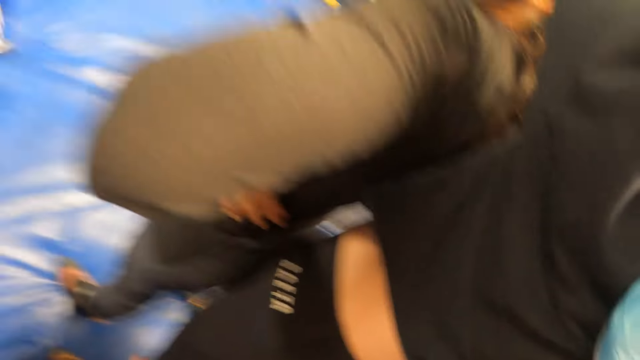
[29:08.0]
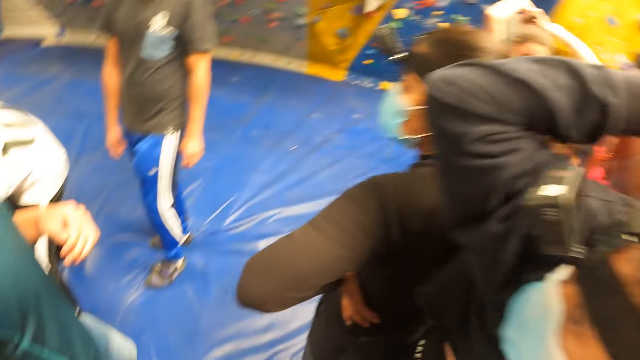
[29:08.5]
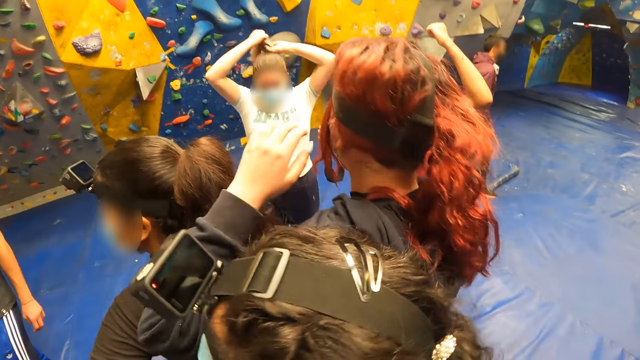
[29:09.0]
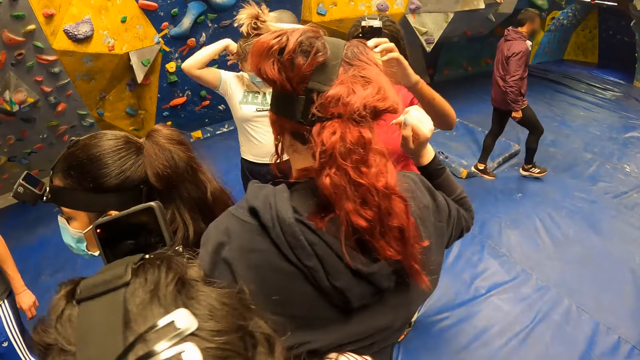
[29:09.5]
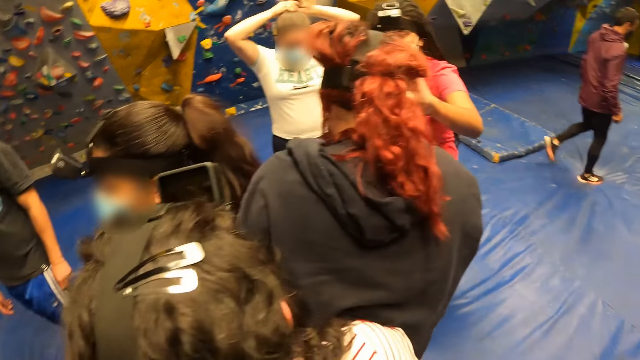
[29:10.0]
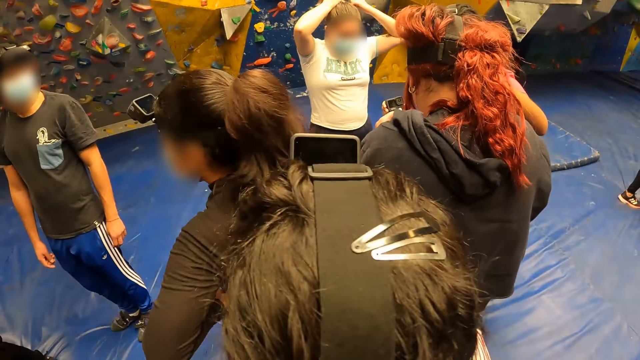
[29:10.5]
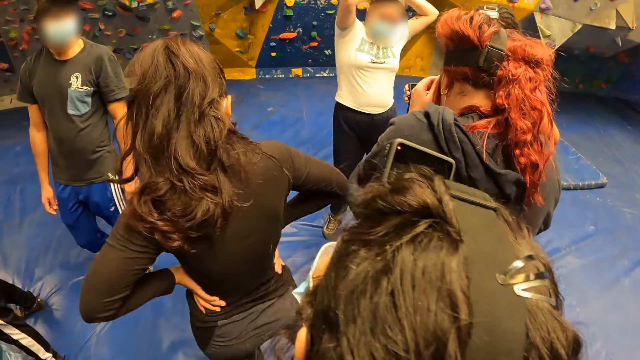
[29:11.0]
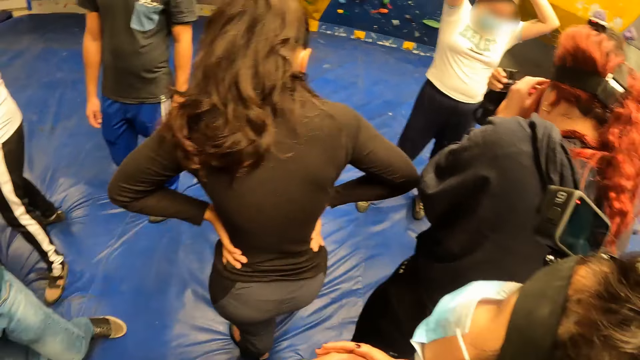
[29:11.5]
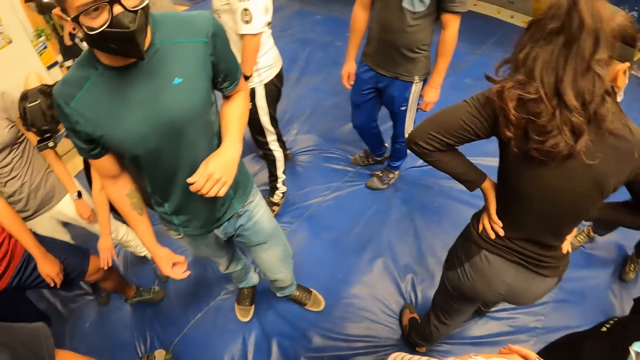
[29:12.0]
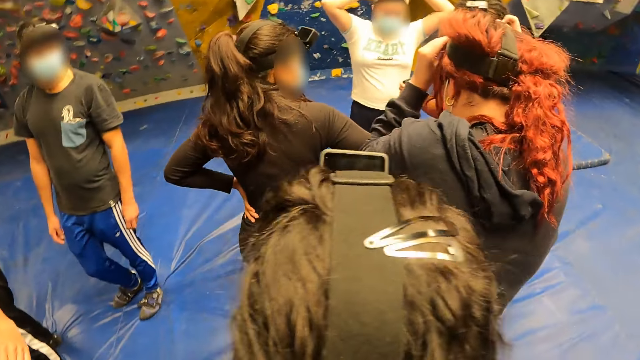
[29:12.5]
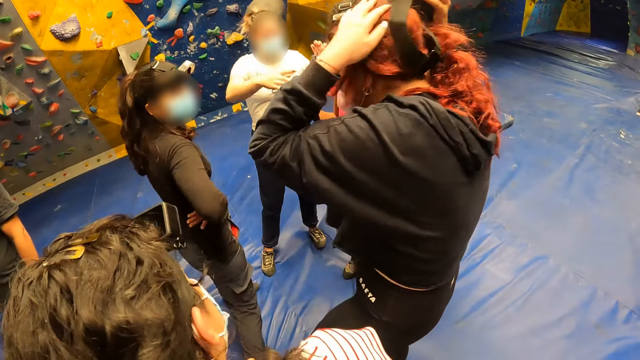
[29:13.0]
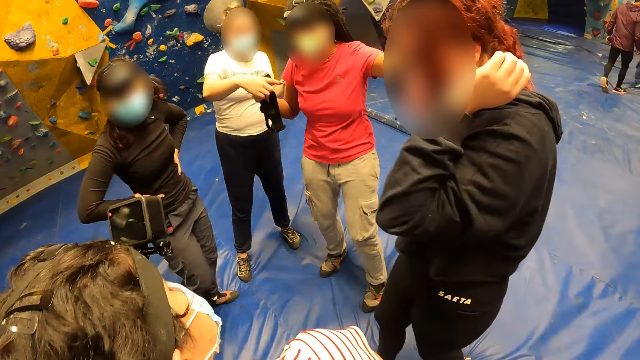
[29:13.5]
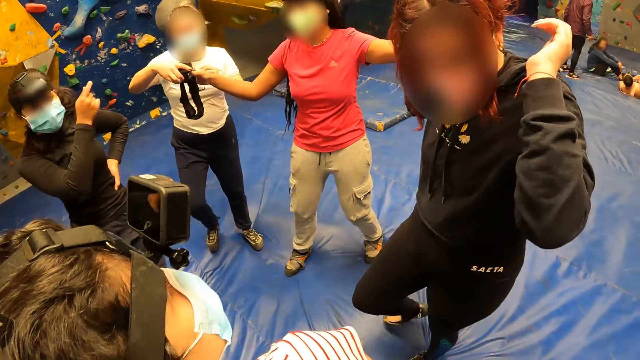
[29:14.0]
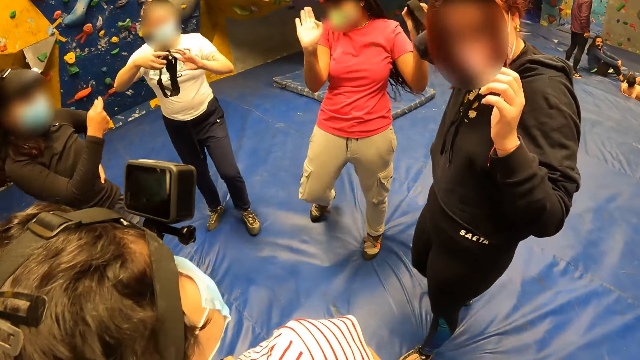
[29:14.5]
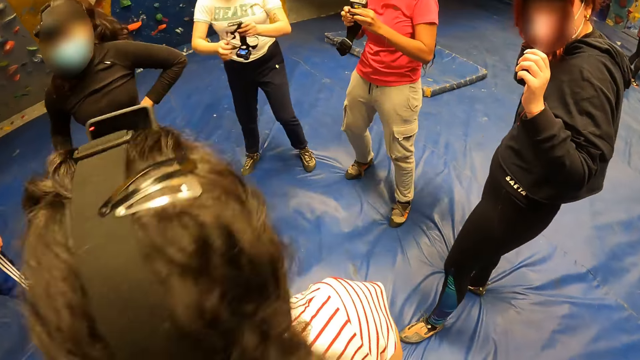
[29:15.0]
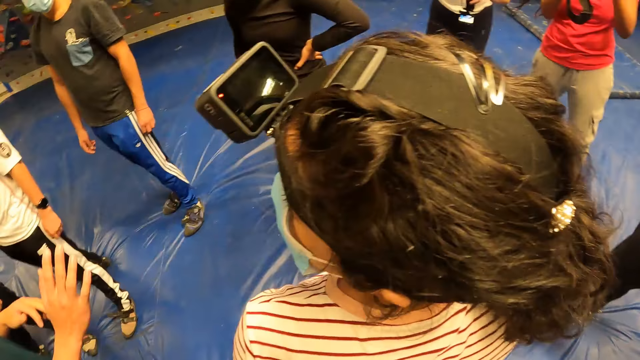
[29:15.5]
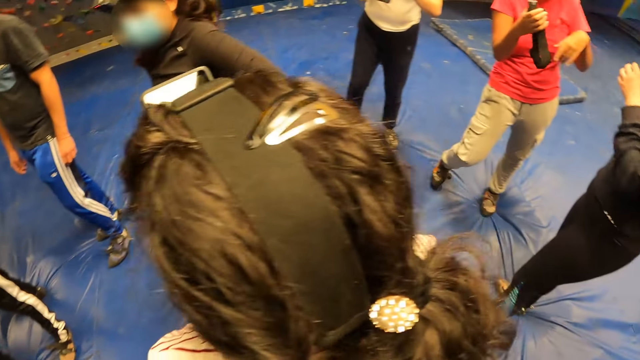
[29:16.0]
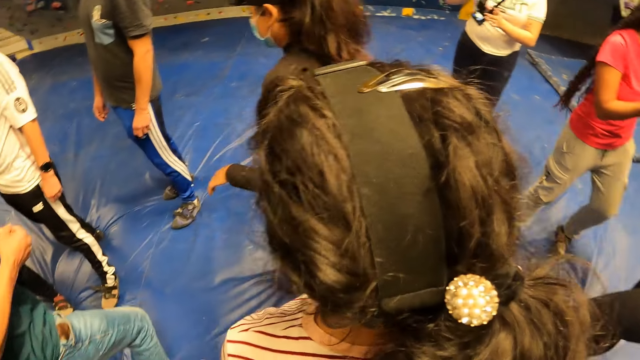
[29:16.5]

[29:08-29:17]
A man walks around the bouncing mat. A woman removes her camera.

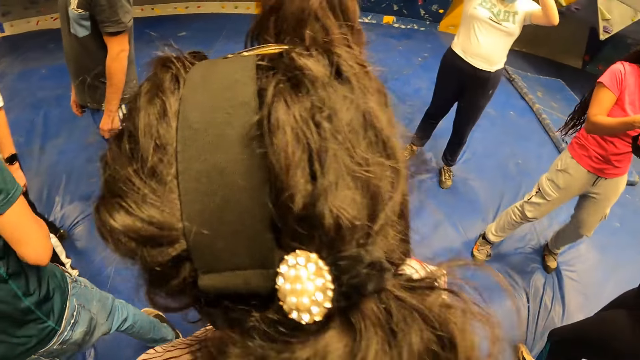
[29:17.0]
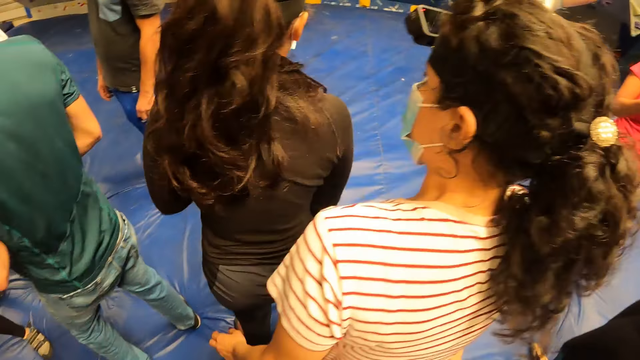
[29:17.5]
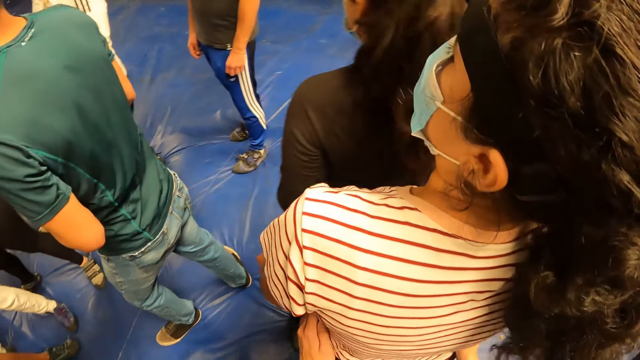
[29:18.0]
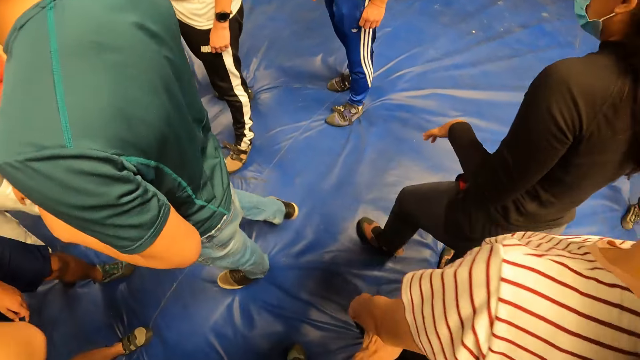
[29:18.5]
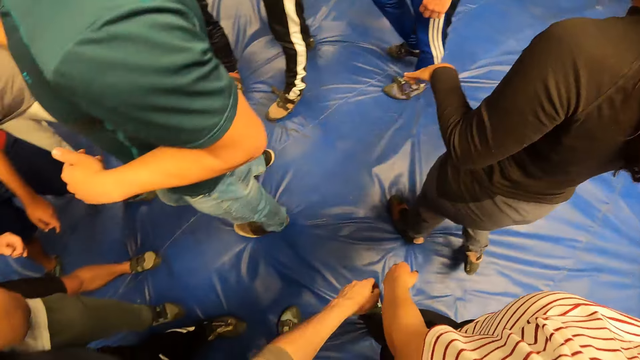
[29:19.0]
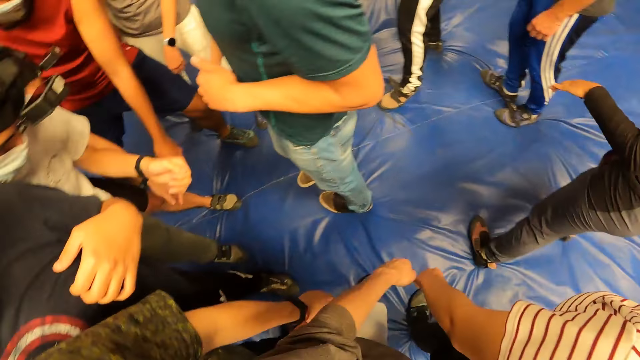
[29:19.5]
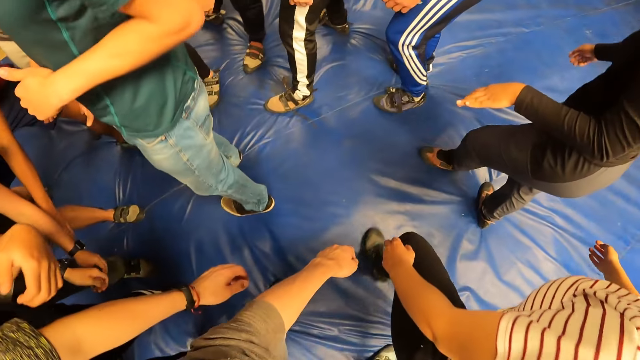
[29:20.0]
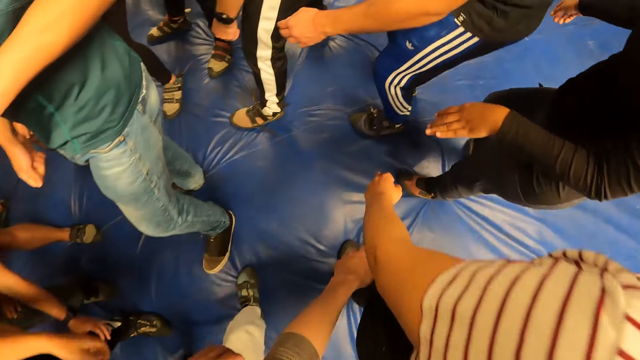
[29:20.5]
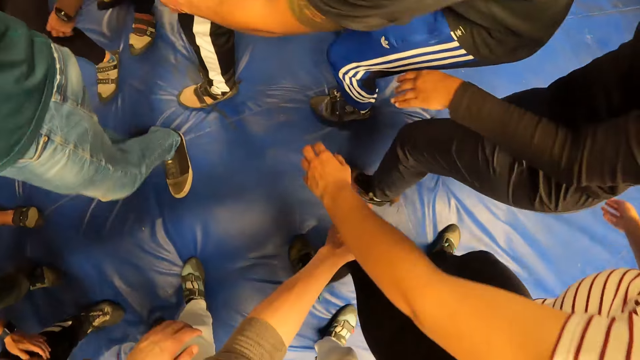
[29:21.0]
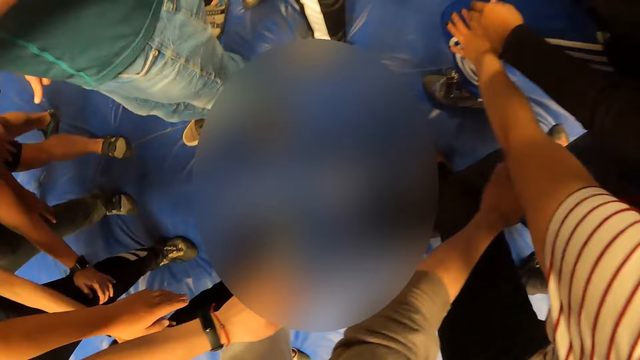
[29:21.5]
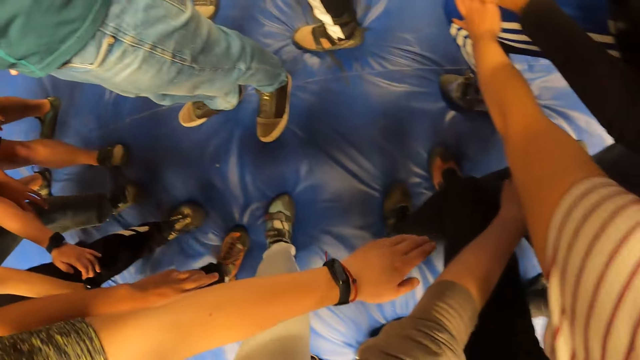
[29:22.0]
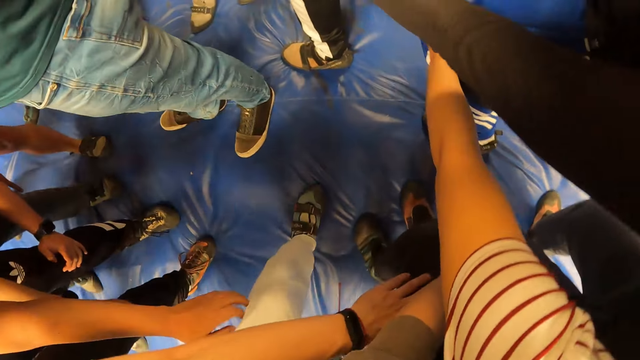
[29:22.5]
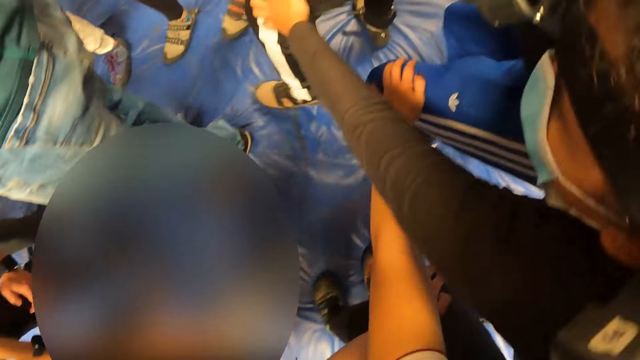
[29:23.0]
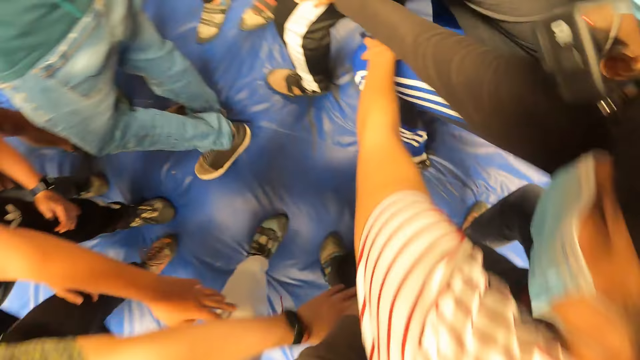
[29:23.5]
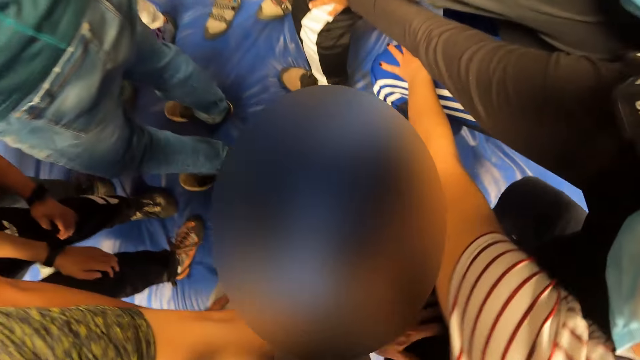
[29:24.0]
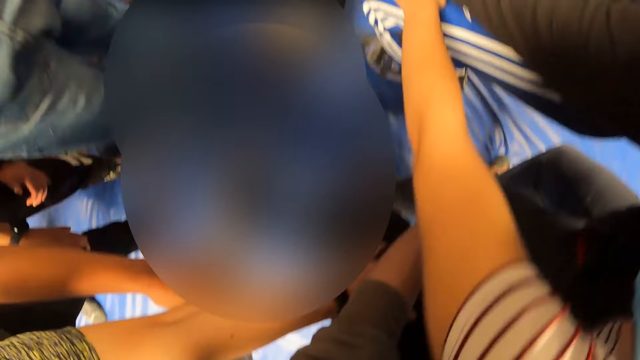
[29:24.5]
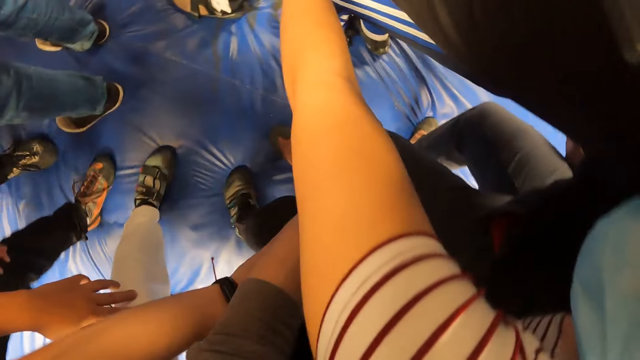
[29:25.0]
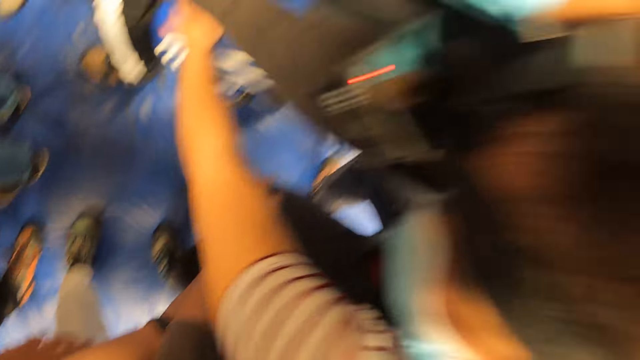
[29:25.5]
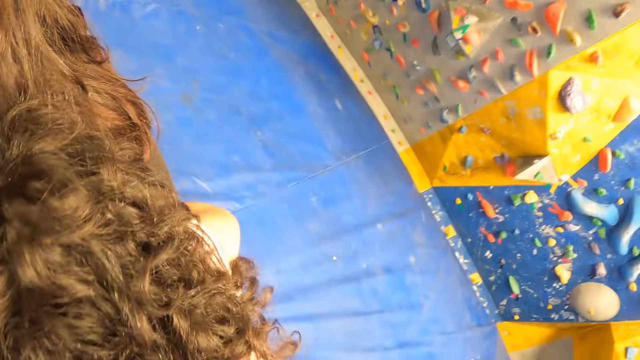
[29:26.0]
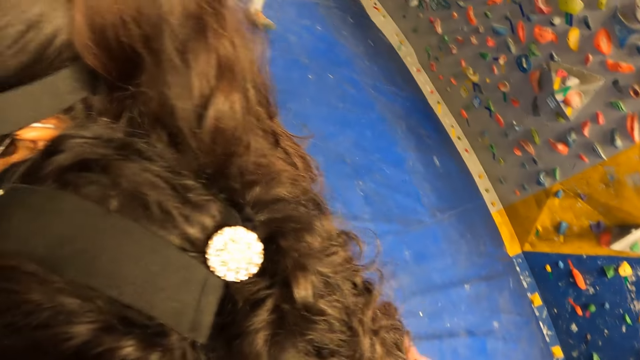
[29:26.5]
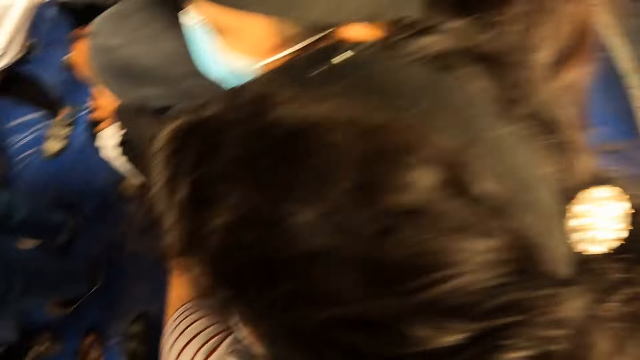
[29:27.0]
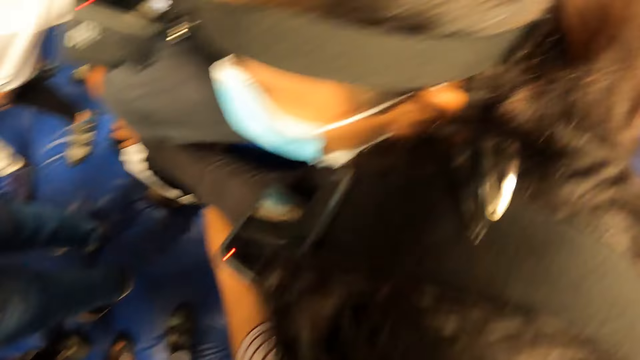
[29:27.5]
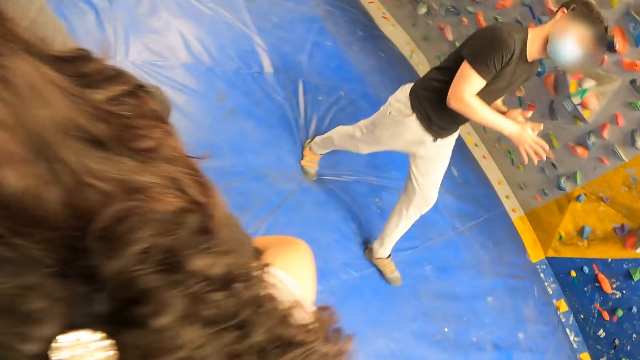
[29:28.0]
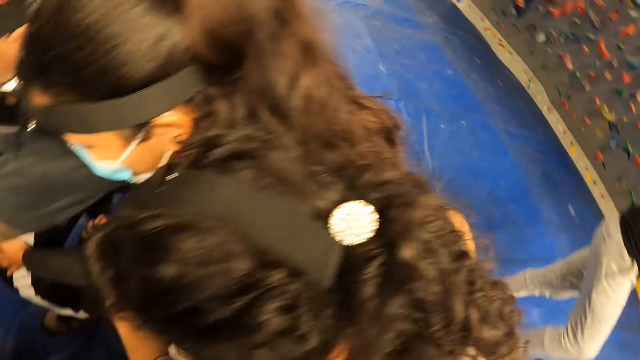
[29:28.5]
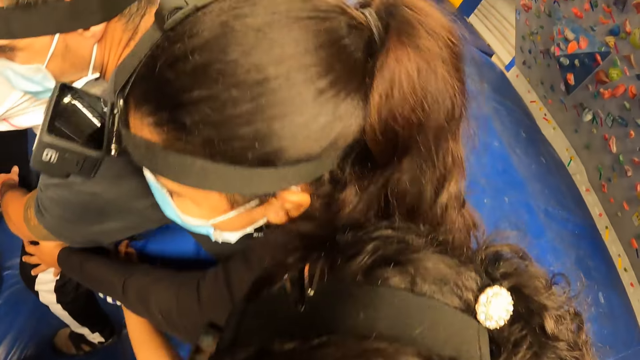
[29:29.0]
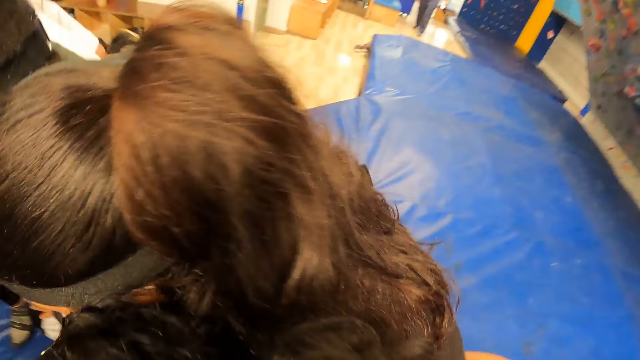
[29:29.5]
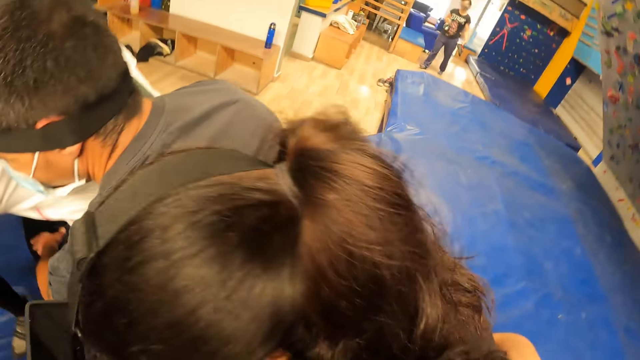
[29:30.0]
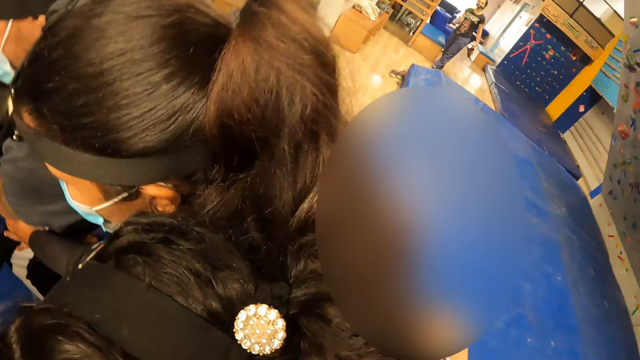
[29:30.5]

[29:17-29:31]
A woman stands in the circle. The woman walks around the circle. The woman squats. The camera wearer huddles with the group of people. They look around the room.
